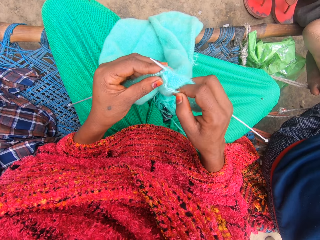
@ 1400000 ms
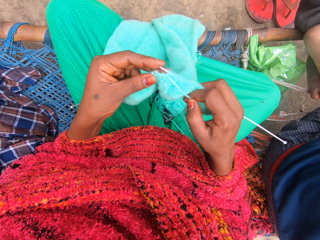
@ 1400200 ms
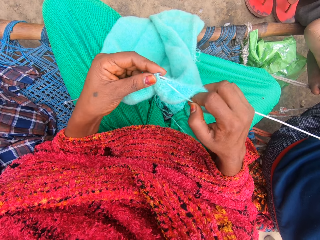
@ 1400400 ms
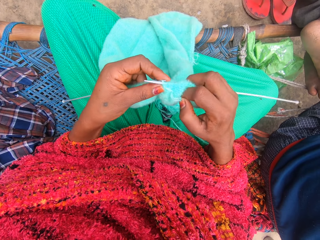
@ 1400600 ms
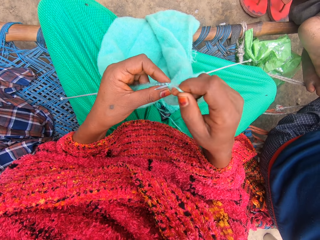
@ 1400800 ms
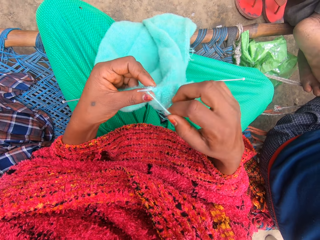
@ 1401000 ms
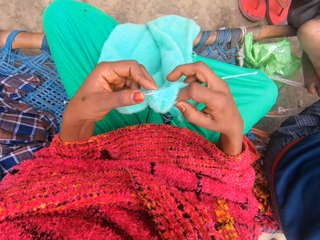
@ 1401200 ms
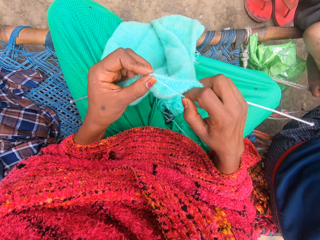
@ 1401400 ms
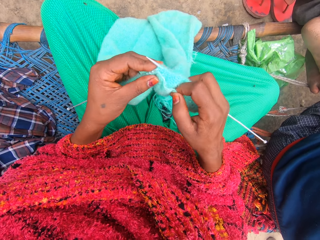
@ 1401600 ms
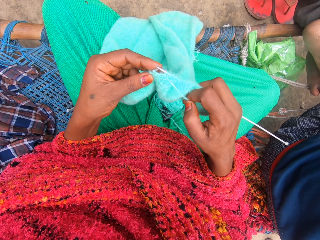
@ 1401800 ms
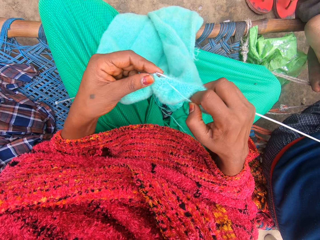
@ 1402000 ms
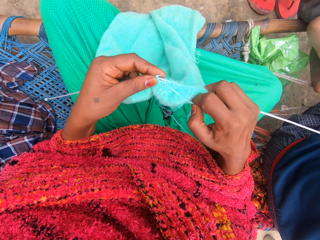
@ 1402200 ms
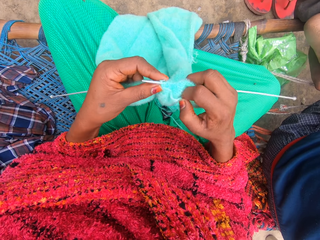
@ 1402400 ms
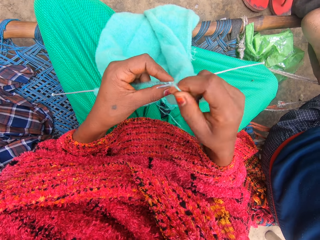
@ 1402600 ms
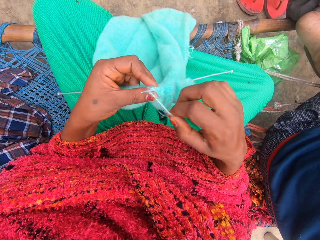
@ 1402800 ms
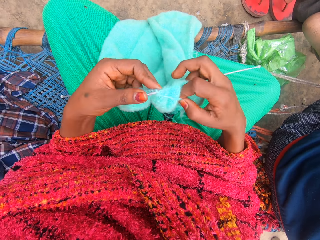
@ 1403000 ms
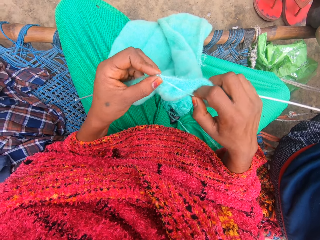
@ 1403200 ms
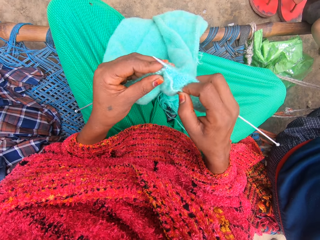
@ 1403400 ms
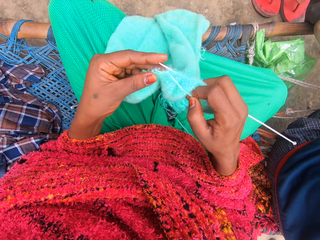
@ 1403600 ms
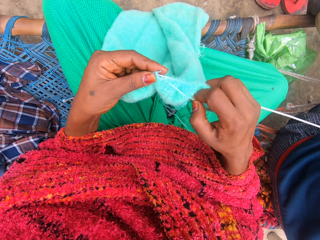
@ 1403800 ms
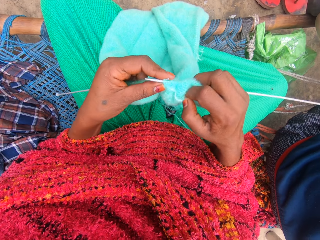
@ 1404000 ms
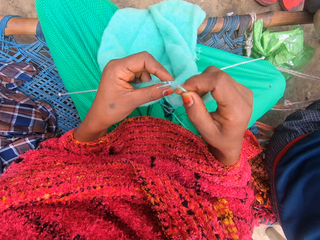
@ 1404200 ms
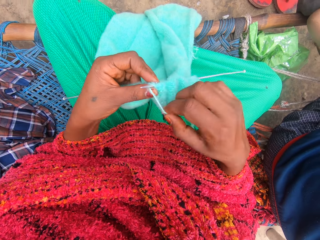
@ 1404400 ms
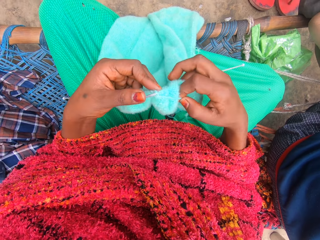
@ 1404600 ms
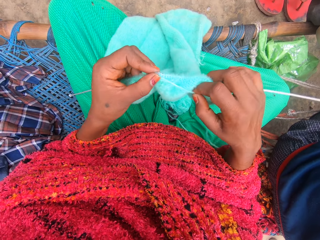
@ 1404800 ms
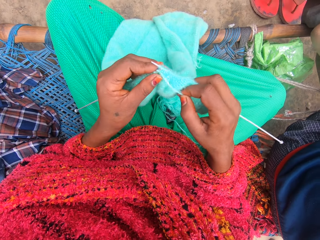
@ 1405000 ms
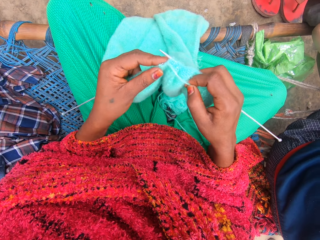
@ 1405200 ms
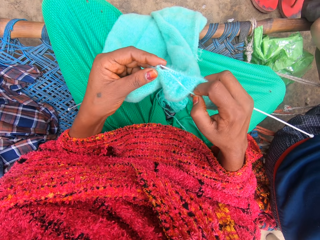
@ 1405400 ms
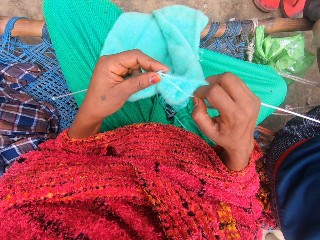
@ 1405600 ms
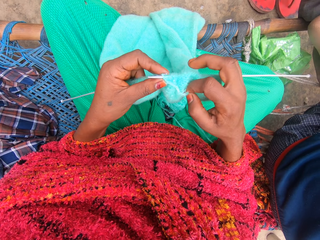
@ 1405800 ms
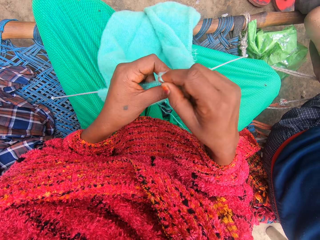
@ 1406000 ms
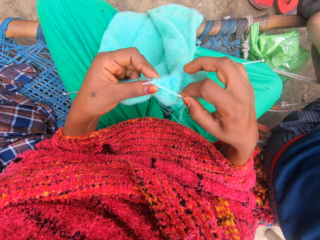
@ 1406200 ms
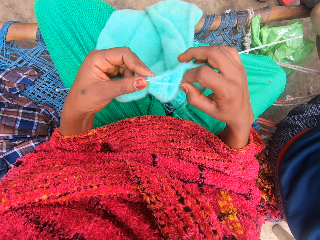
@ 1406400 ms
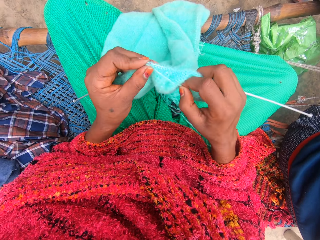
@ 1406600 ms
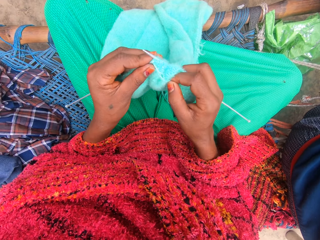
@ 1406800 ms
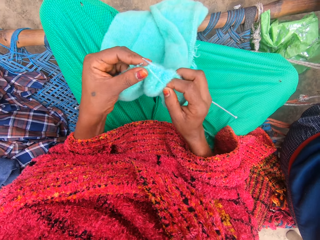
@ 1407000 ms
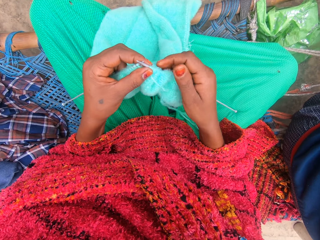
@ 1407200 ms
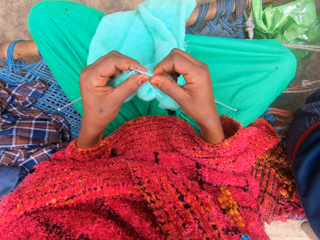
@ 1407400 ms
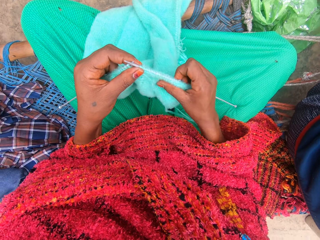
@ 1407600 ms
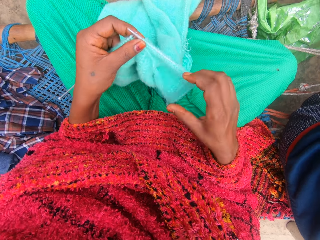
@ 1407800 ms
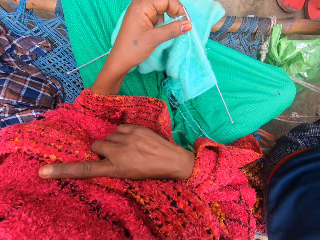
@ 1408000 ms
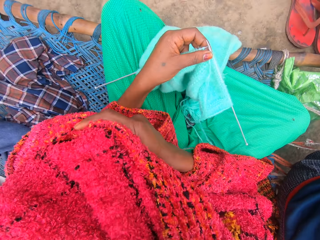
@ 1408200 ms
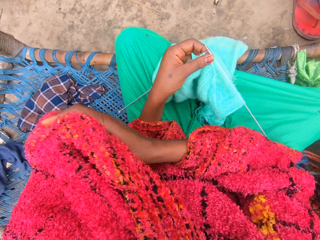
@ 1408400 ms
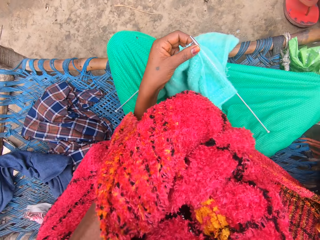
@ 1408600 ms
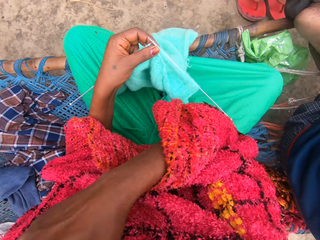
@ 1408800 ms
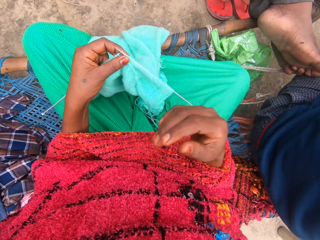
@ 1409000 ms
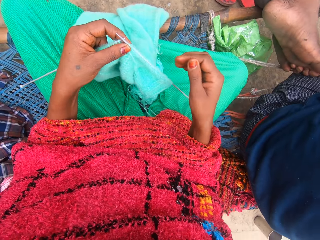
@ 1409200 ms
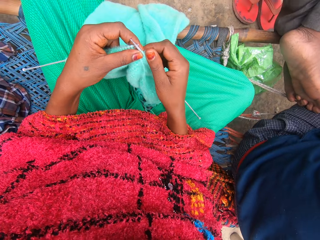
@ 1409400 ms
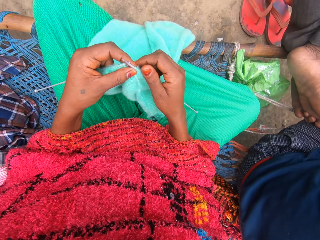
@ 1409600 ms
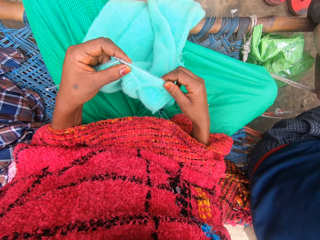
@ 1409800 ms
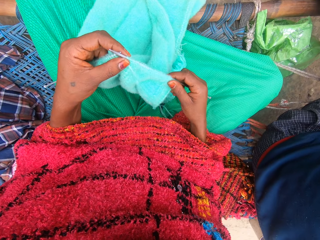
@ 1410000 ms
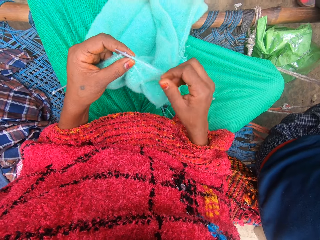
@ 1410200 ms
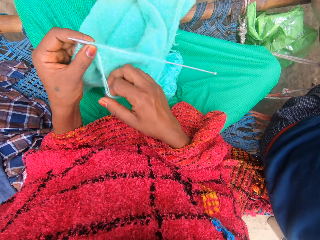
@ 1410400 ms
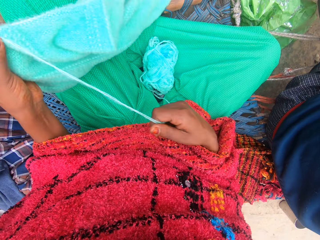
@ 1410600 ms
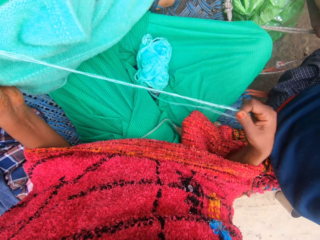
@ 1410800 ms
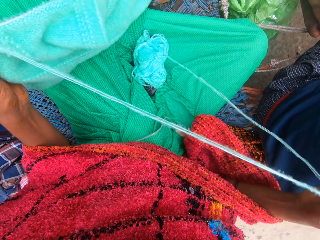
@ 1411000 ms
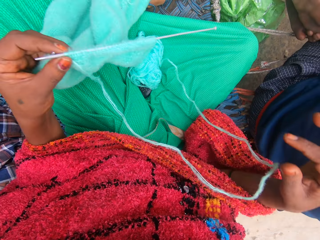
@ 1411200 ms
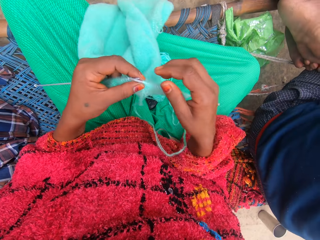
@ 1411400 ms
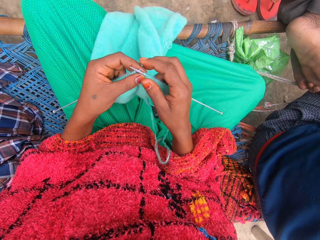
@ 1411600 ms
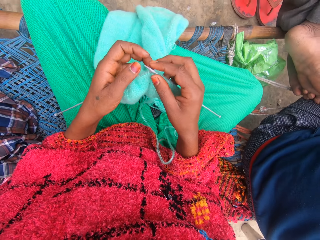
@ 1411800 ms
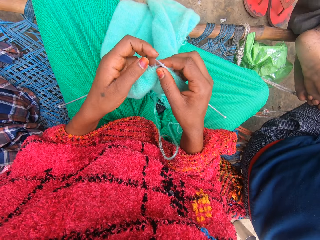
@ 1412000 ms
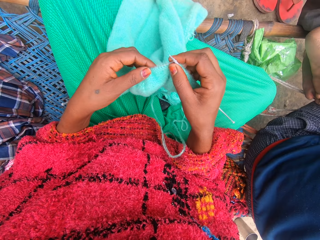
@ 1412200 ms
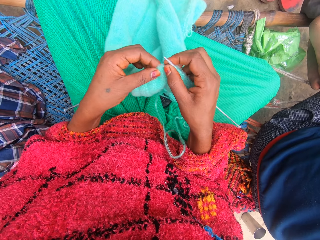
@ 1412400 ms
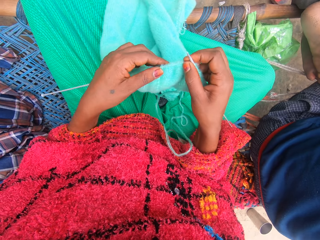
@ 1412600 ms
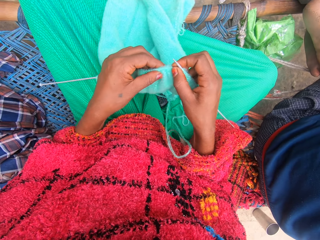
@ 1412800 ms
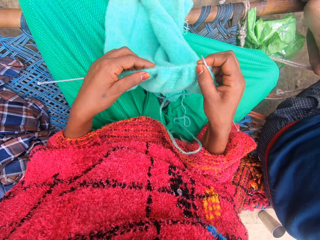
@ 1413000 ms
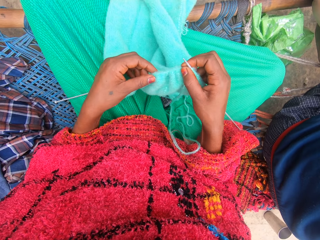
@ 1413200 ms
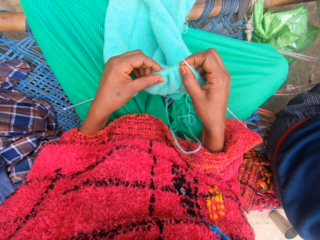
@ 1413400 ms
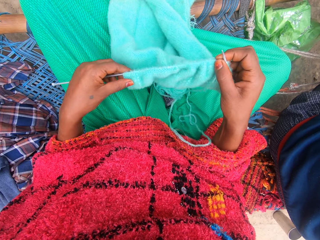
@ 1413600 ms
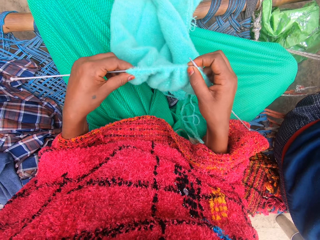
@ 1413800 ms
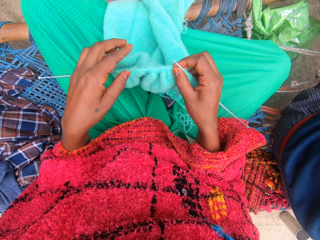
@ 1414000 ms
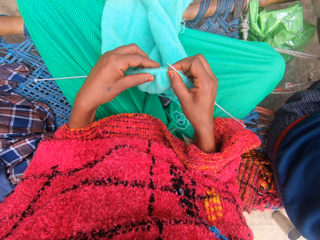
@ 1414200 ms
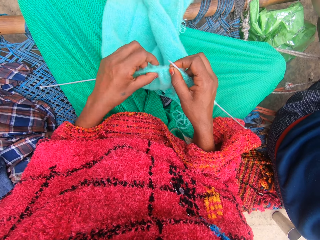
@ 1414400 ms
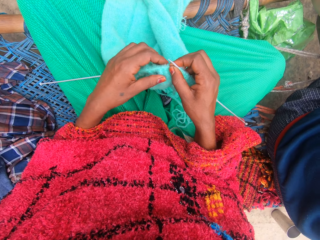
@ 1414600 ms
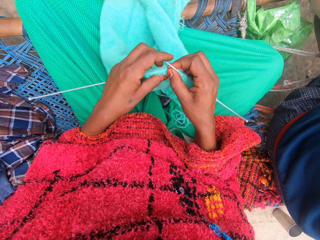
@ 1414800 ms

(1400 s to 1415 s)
The camera wearer adjusts the piece of garment with her right hand. She moves her cloth to her shoulders and adjusts her shawl with her right hand. She holds the fabric and moves her hand on the fabric. She pulls the yarn with her right hand and stretches the thread. She holds the fabric again. She adjusts the piece of garment with her left hand and moves the fabric to the weaving stick.

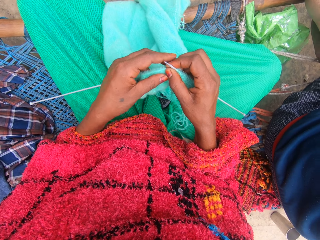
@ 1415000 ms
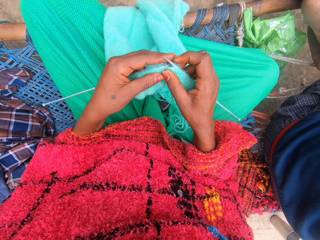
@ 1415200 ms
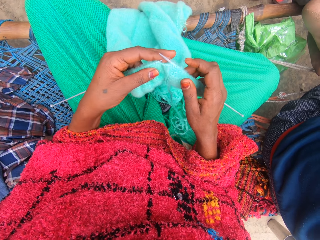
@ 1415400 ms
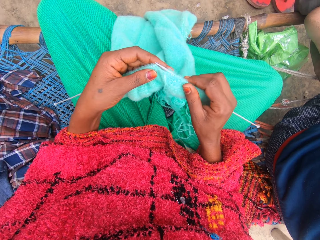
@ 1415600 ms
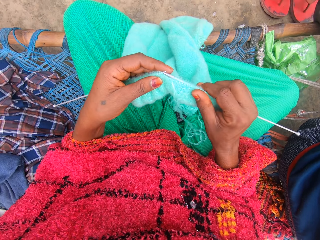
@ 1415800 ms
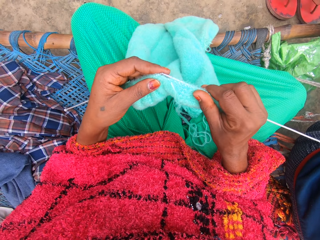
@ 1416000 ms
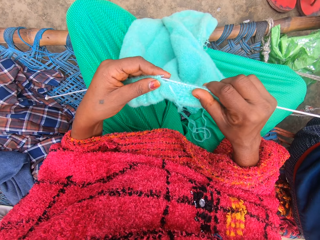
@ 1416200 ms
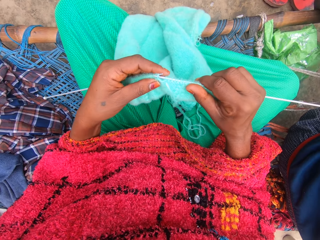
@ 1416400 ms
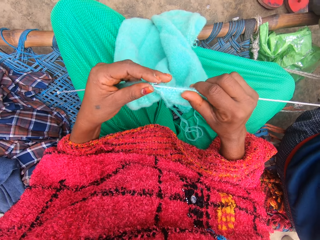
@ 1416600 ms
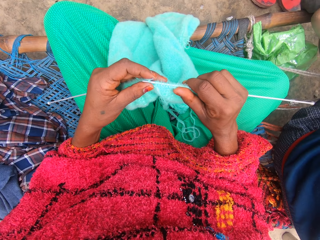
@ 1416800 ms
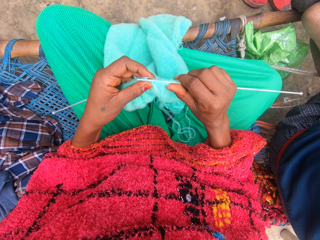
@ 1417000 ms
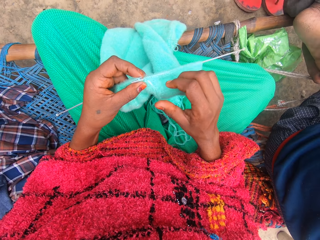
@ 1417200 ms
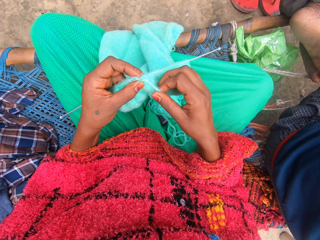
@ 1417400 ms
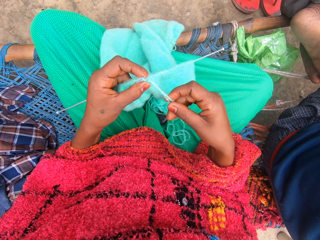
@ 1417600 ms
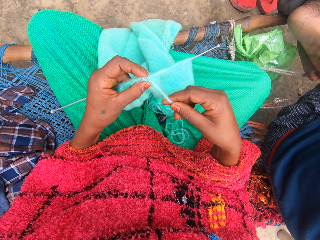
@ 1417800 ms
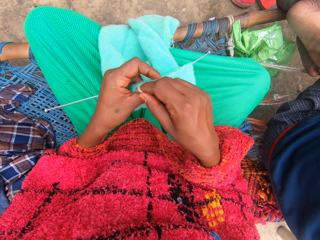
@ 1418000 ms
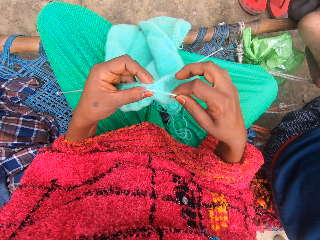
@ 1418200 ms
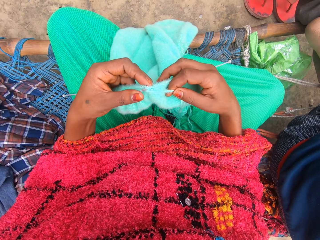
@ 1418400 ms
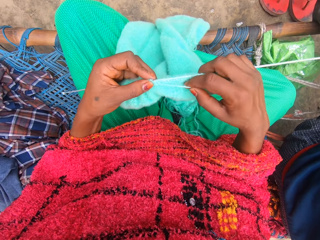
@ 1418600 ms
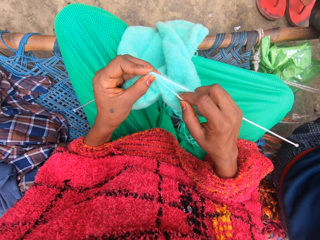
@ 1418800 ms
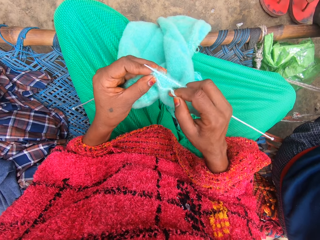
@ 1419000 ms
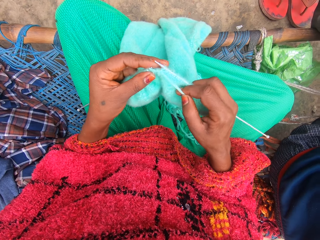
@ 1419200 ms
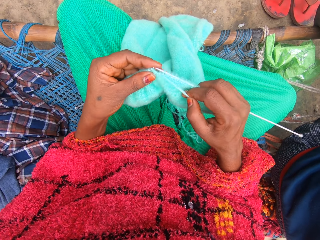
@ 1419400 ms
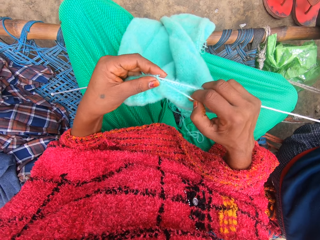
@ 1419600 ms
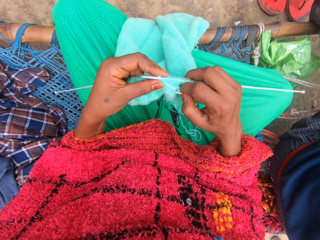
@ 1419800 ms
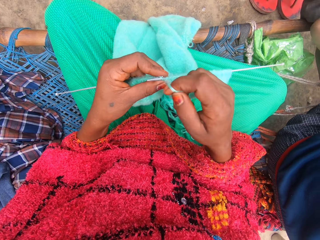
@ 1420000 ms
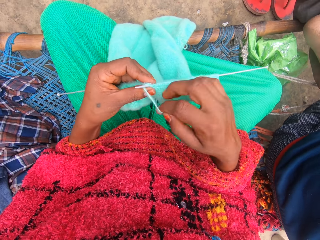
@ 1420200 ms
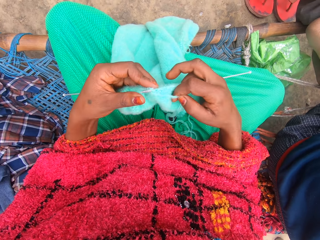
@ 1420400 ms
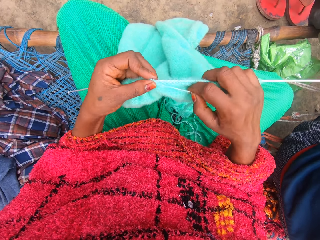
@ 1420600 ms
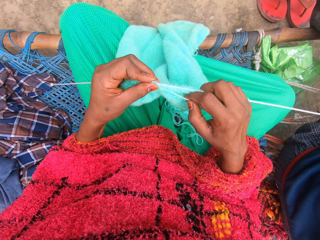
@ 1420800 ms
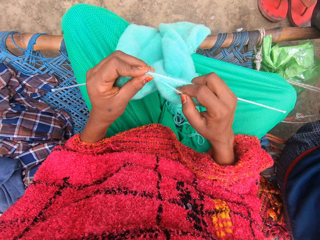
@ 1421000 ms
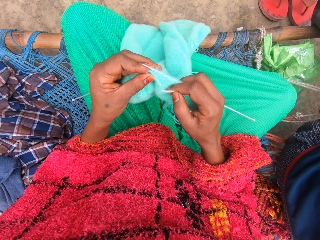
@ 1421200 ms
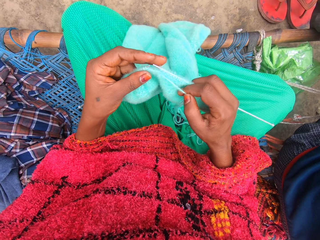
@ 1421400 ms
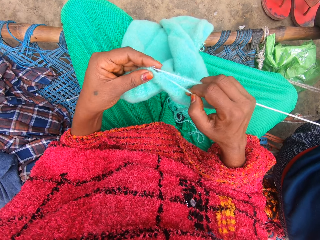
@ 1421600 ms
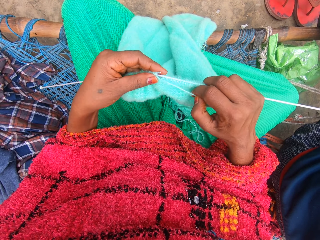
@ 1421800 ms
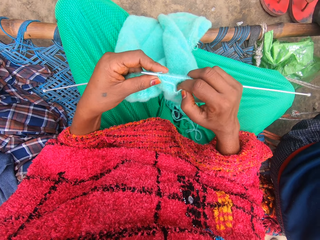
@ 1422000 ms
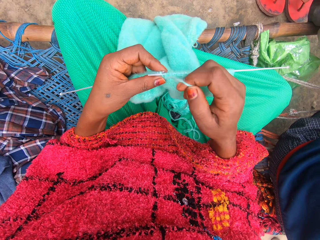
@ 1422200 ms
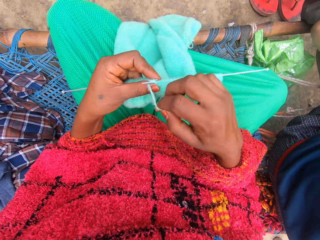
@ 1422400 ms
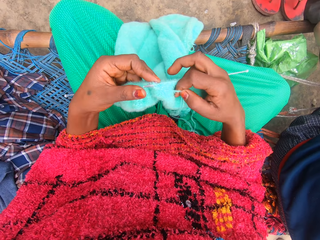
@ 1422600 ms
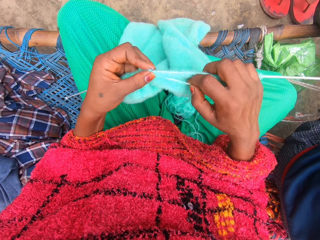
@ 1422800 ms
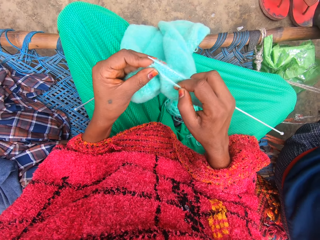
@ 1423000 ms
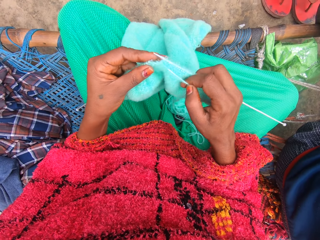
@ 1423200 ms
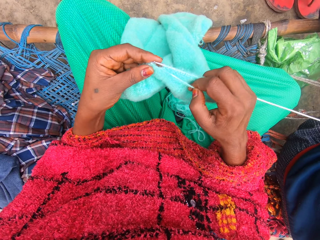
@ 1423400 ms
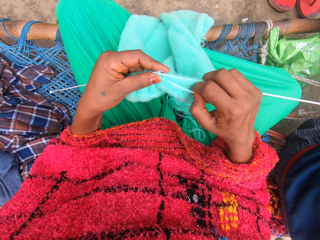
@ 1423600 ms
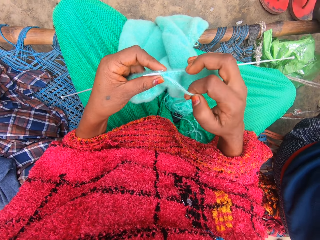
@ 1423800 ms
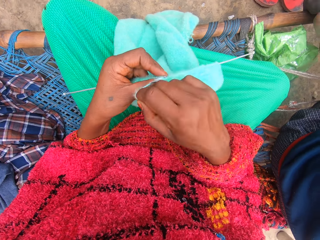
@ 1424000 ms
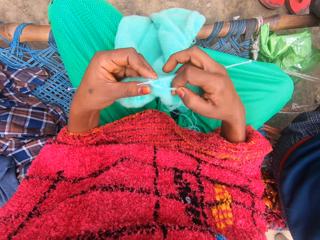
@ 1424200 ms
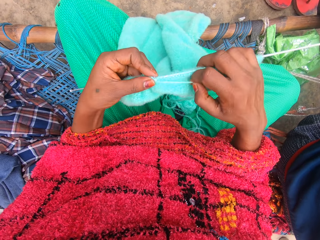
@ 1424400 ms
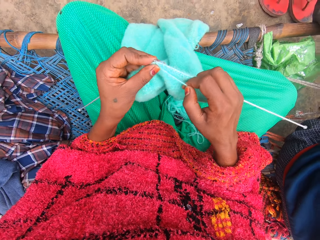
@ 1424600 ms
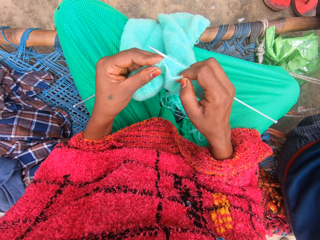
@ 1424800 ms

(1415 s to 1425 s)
The camera wearer knits the yarn into a piece of garment with knitting pins.
